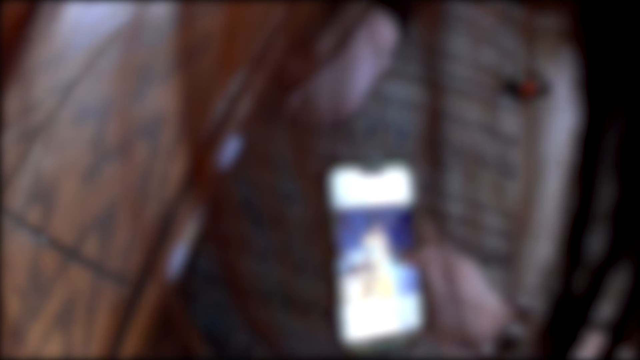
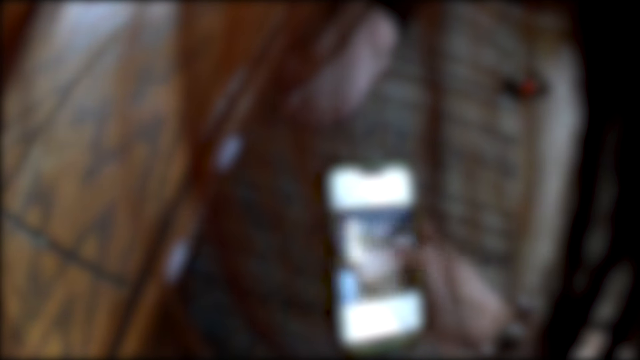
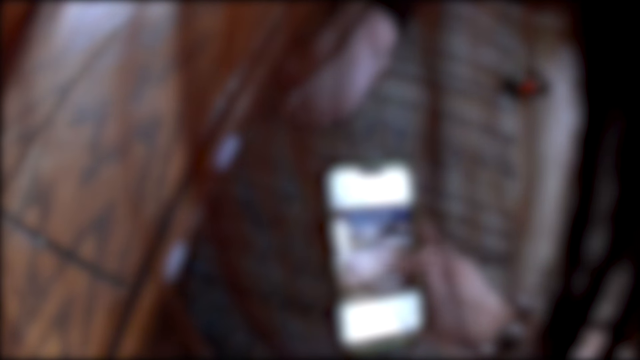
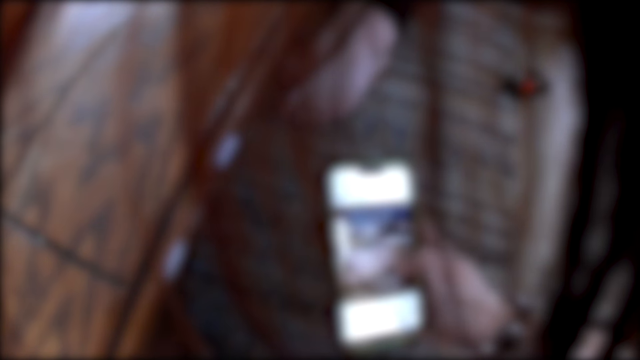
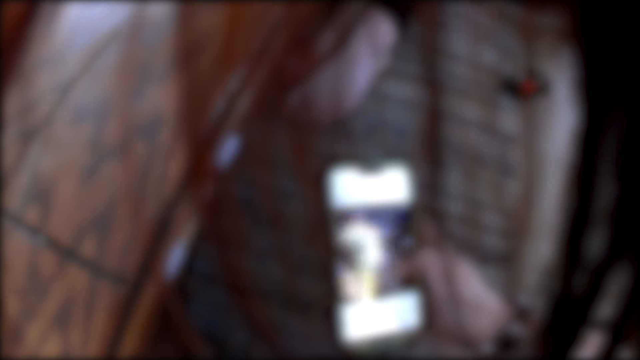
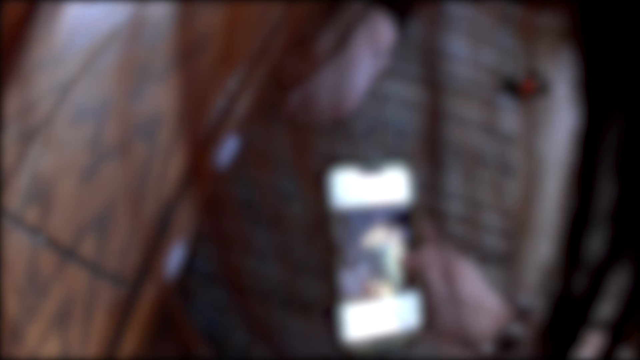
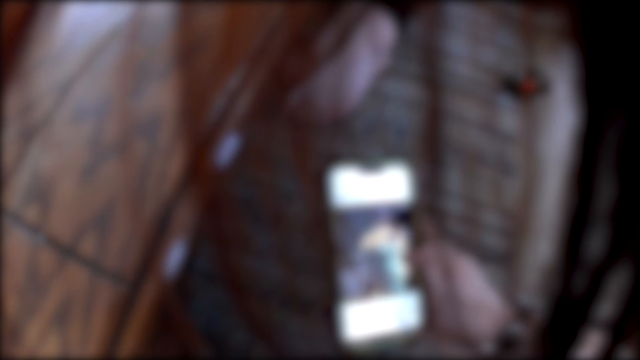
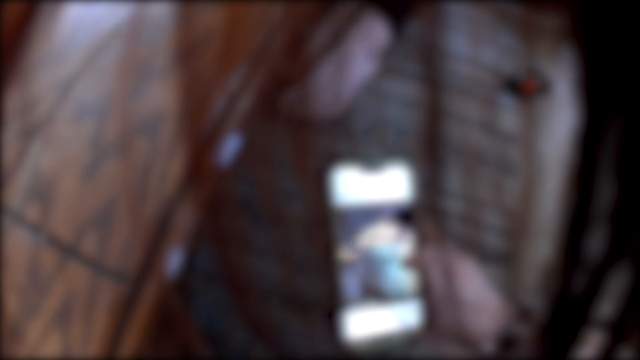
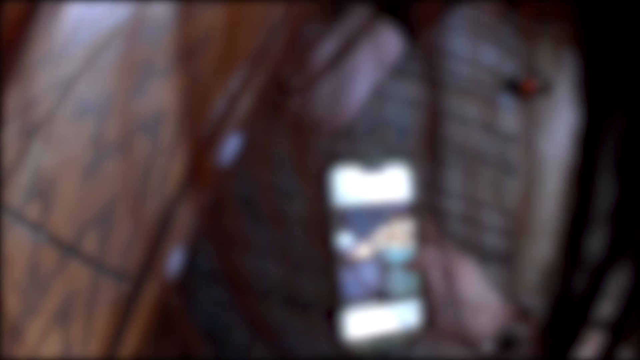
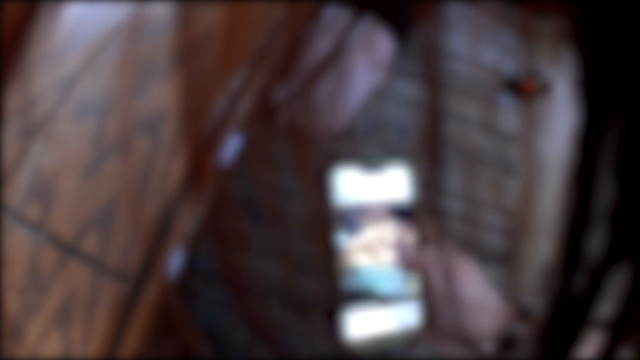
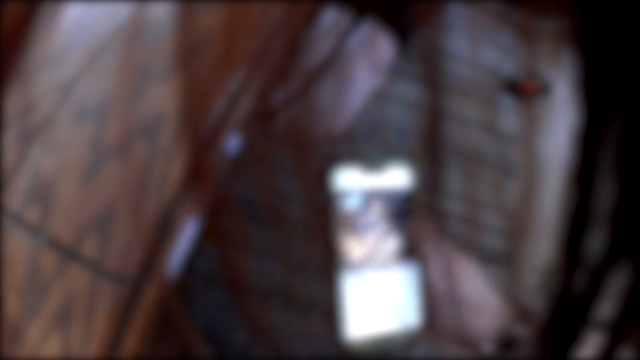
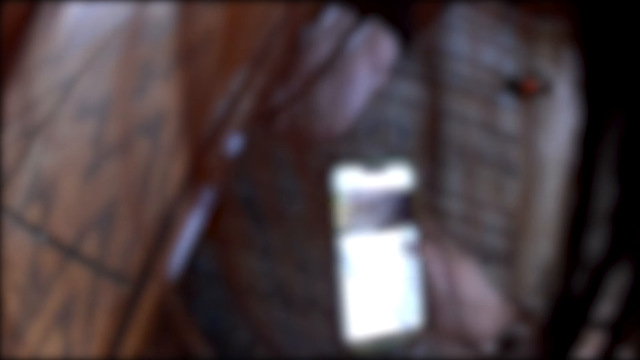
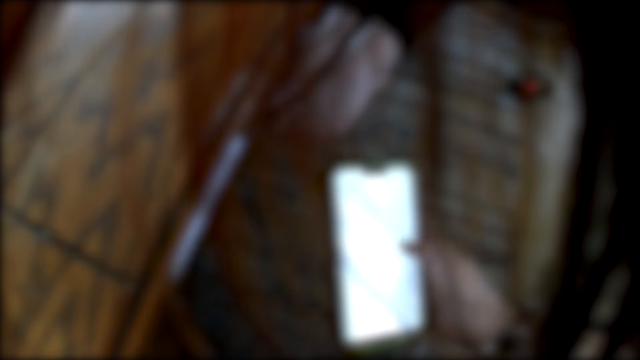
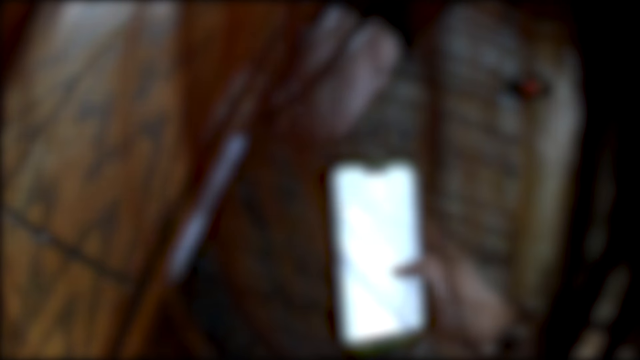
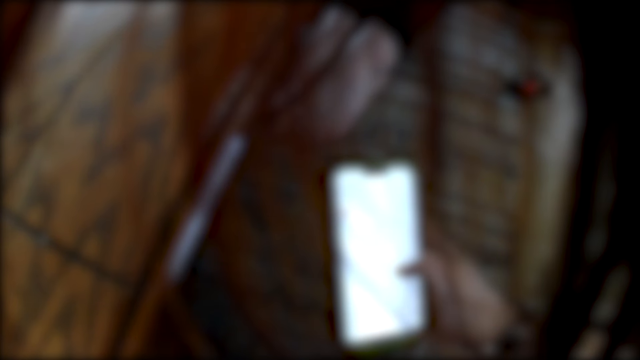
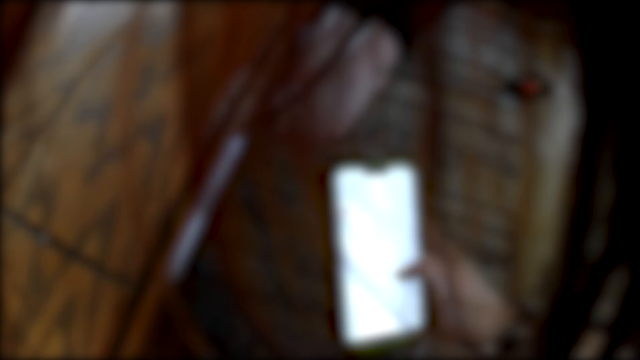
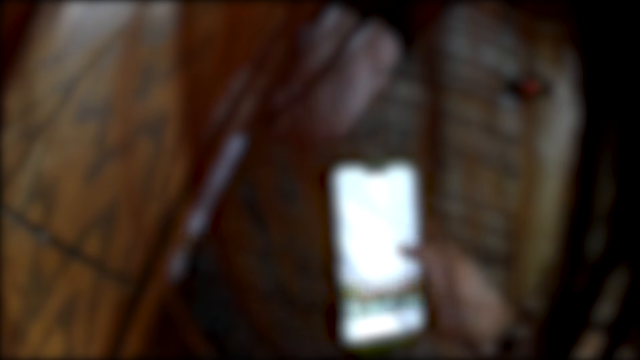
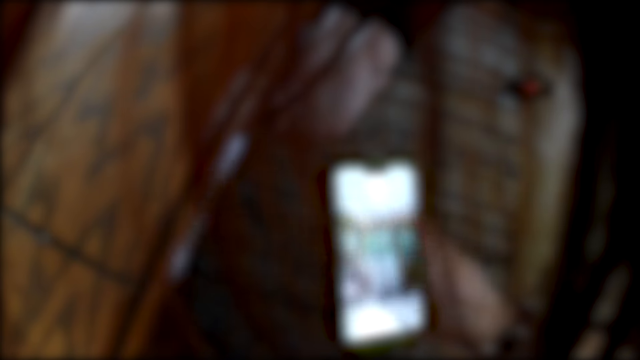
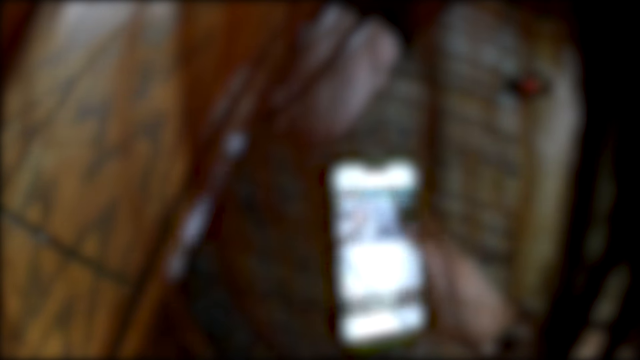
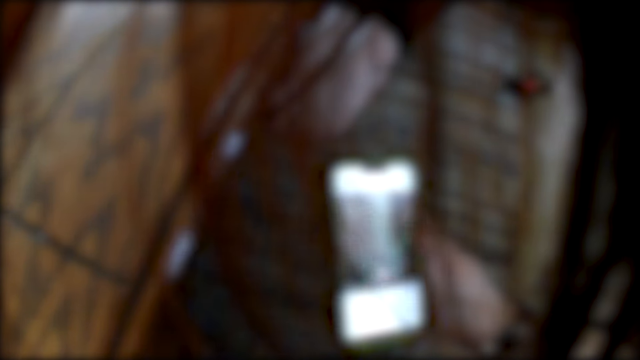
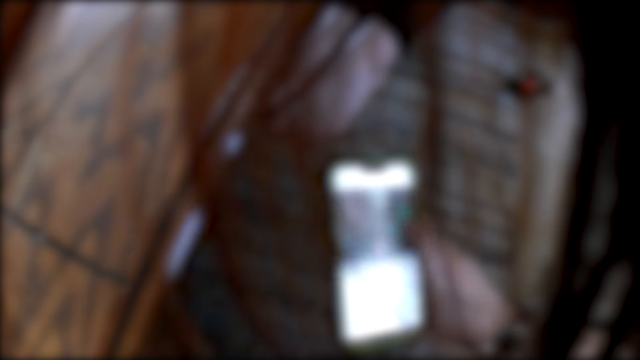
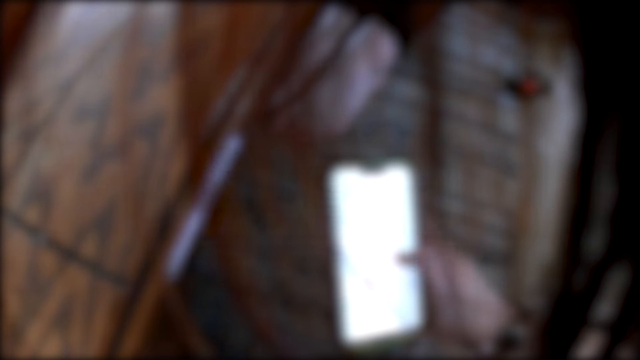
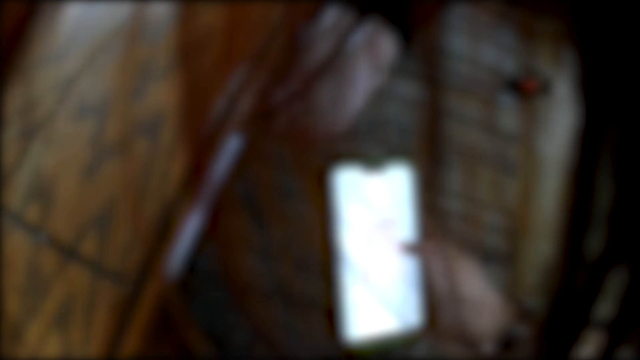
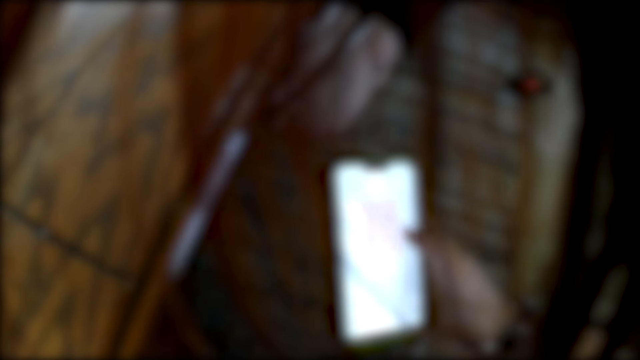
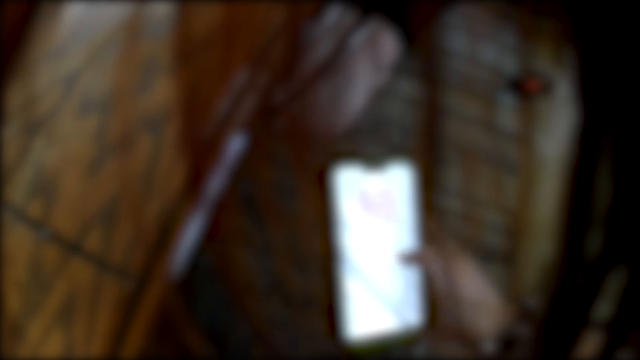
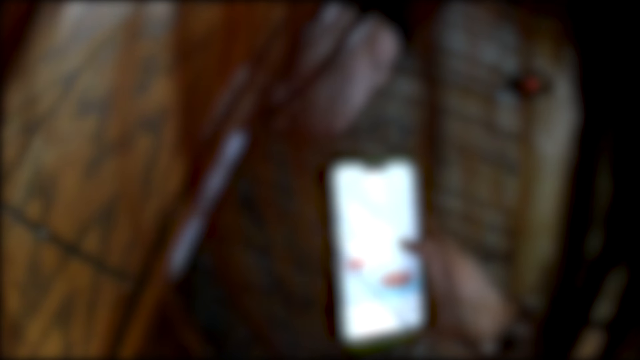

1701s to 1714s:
The camera wearer scrolls the phone.

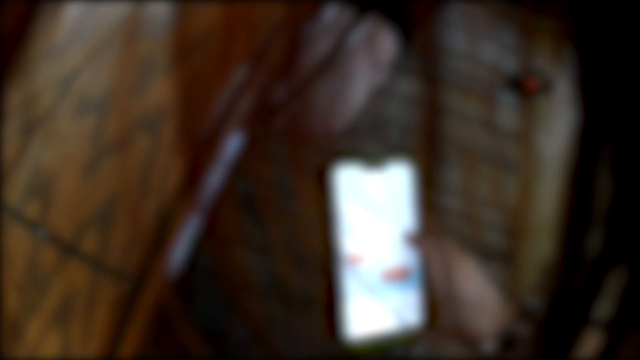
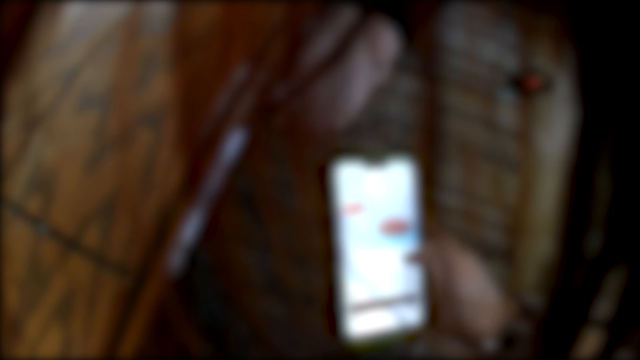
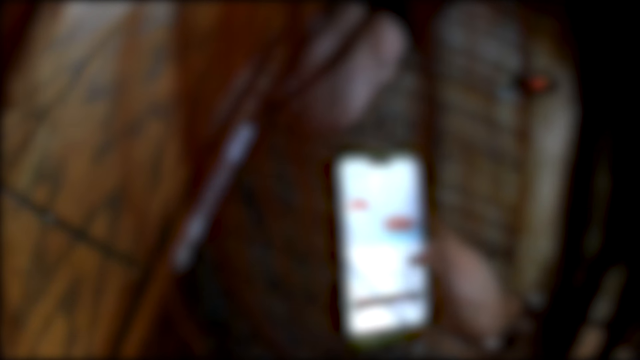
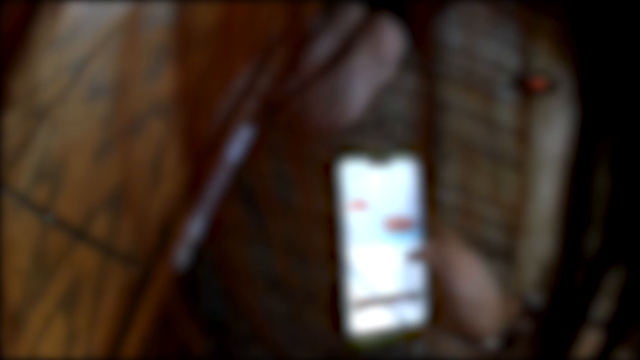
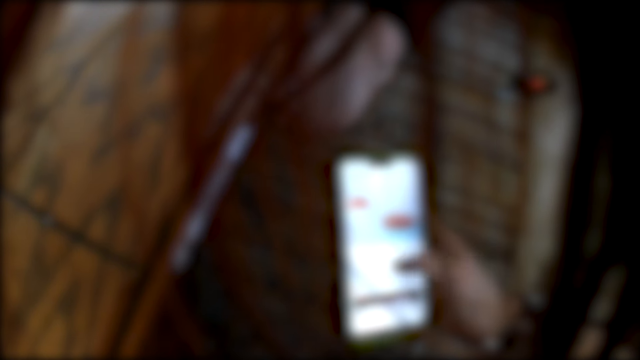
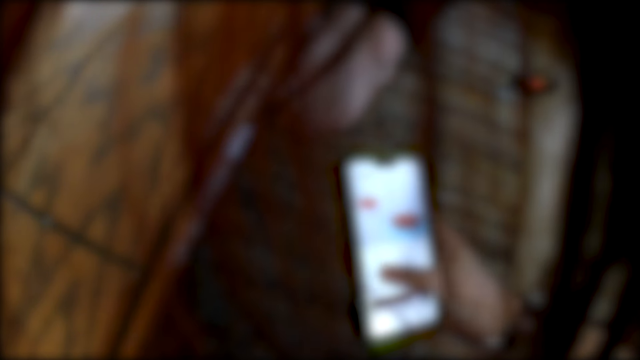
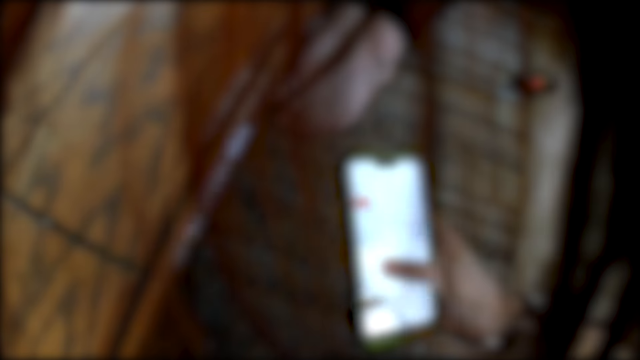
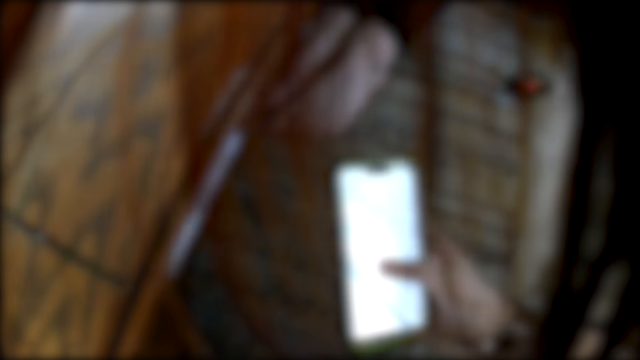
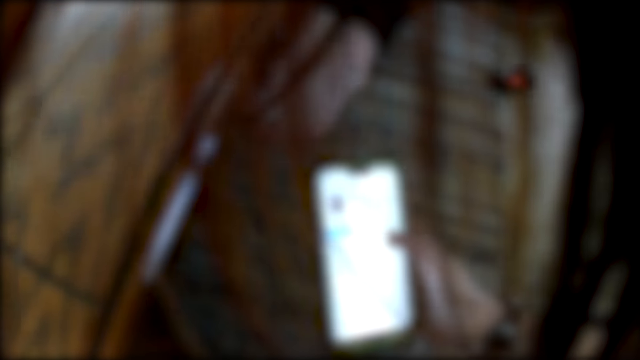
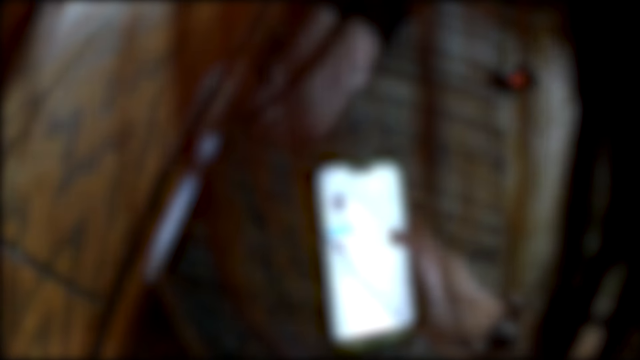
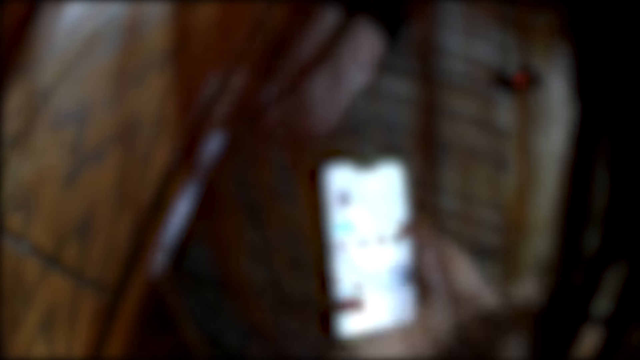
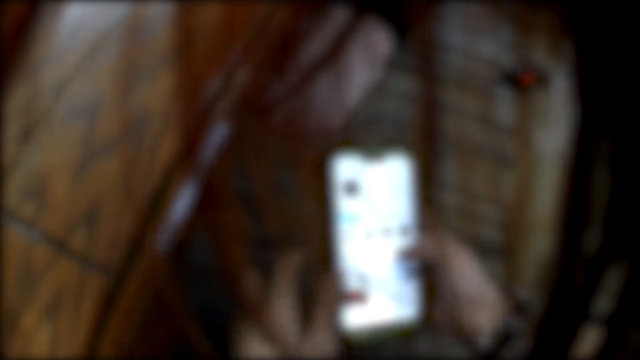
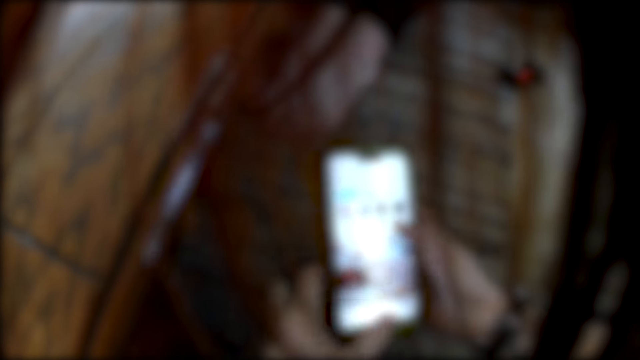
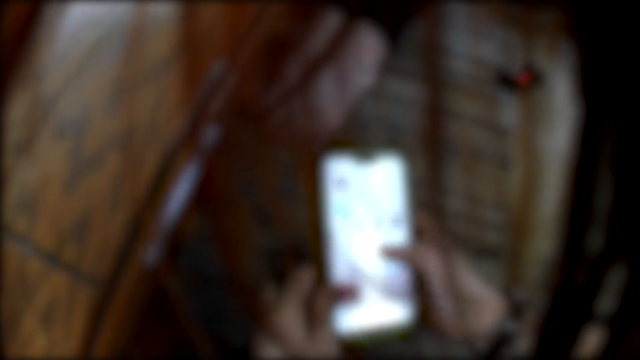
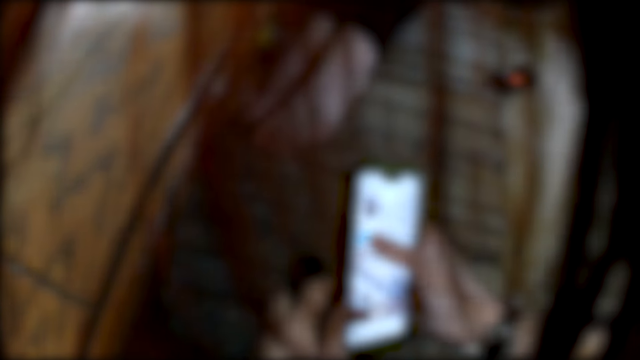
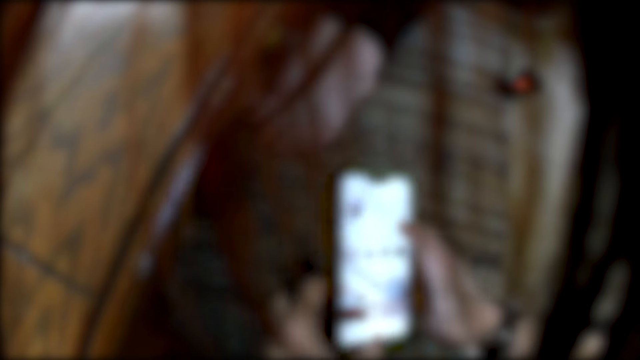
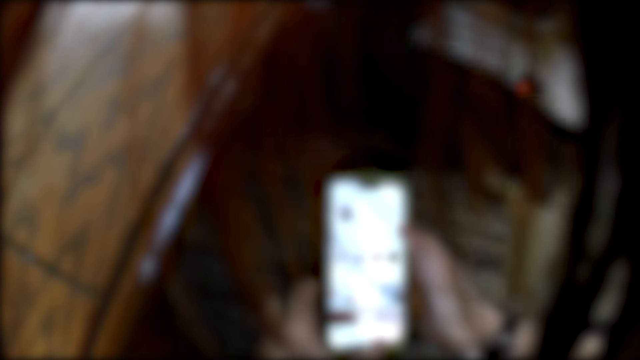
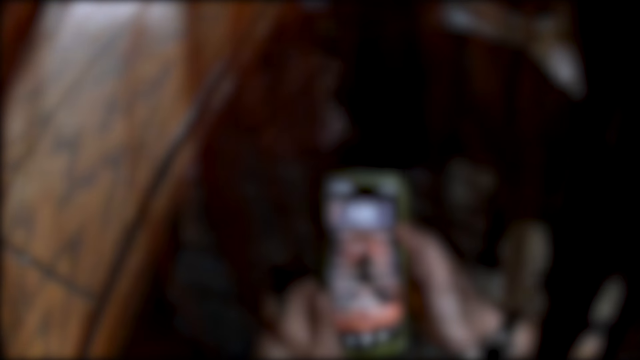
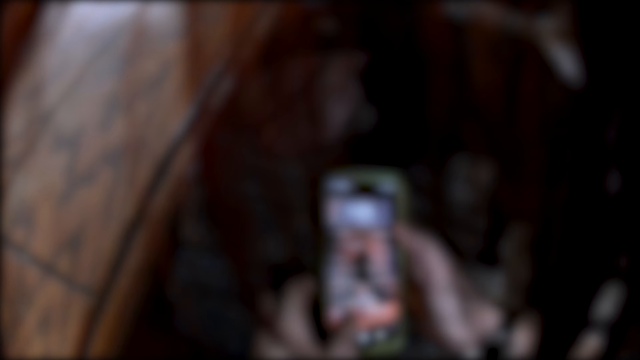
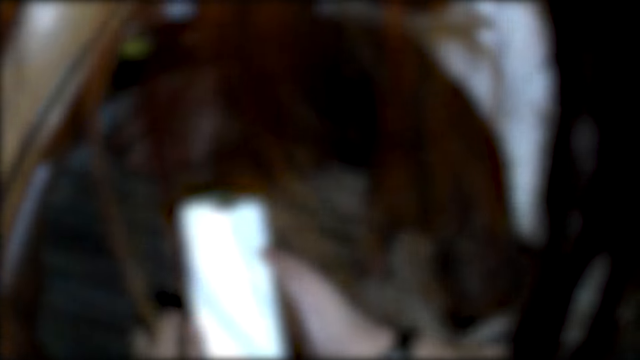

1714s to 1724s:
The camera wearer scrolls the phone. They operate the phone with both hands. They hold the phone. A cat walks across the room. The camera wearer scrolls the phone.
